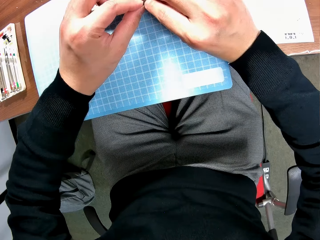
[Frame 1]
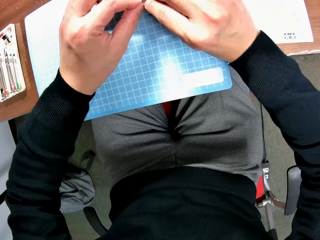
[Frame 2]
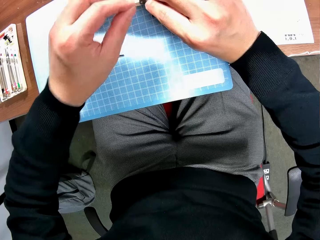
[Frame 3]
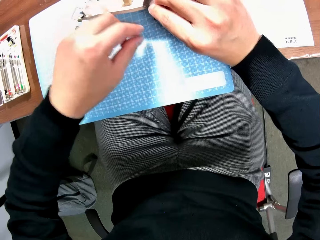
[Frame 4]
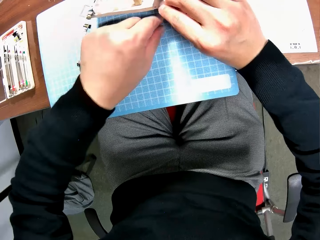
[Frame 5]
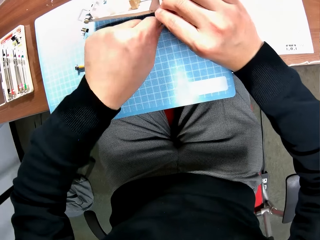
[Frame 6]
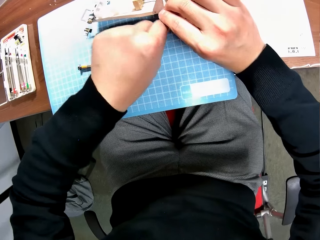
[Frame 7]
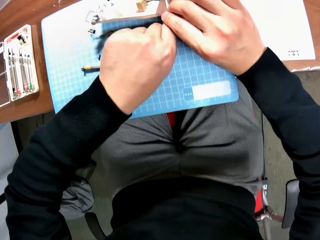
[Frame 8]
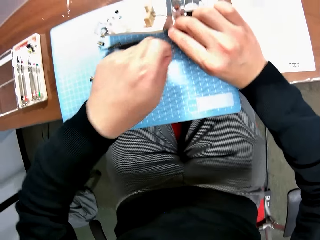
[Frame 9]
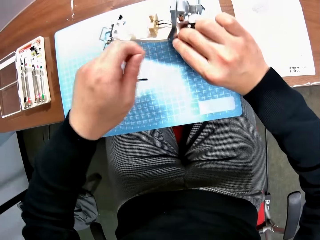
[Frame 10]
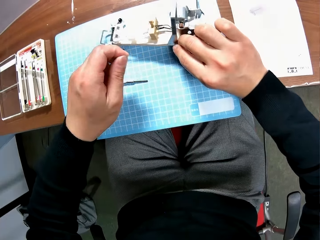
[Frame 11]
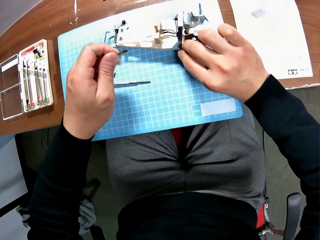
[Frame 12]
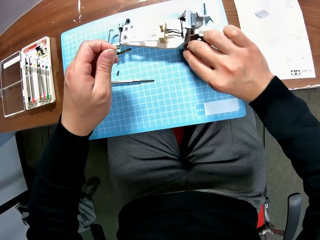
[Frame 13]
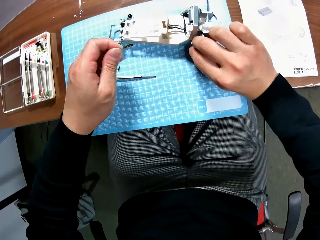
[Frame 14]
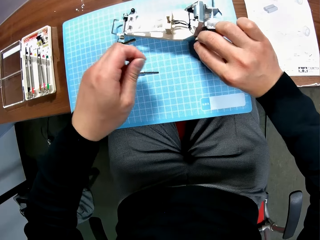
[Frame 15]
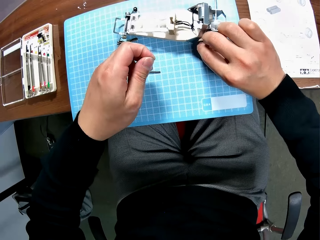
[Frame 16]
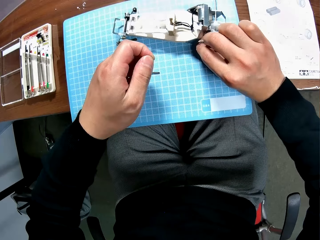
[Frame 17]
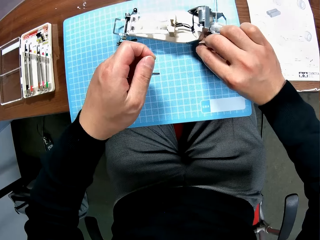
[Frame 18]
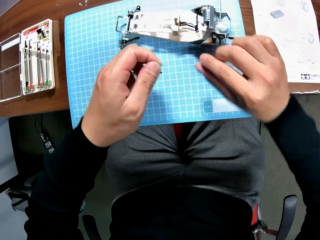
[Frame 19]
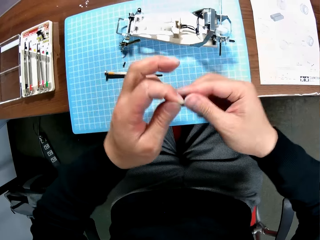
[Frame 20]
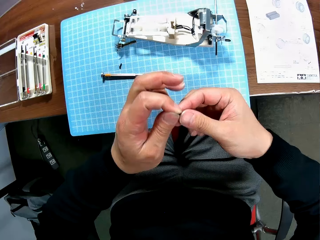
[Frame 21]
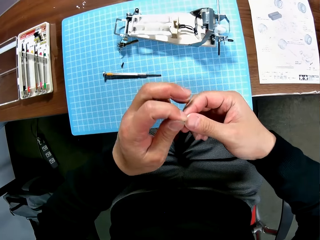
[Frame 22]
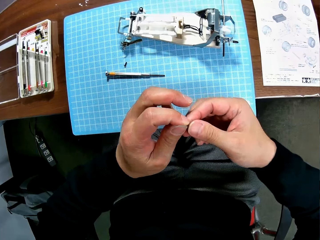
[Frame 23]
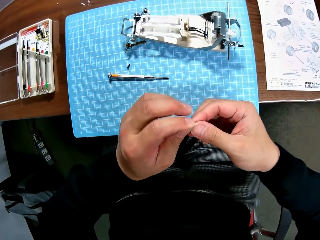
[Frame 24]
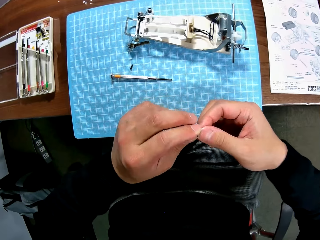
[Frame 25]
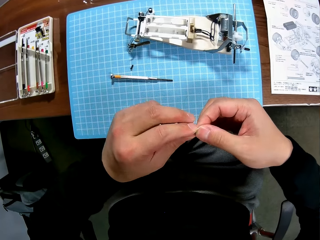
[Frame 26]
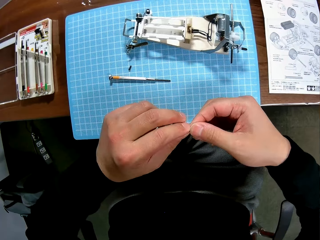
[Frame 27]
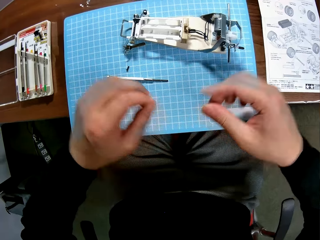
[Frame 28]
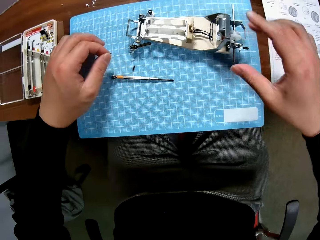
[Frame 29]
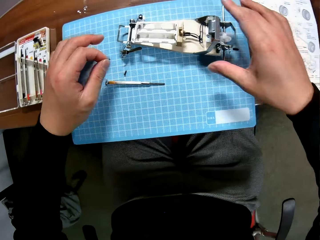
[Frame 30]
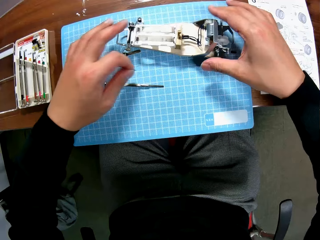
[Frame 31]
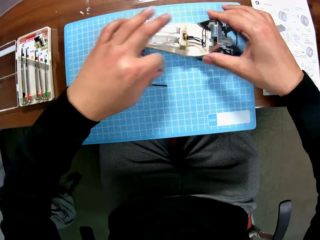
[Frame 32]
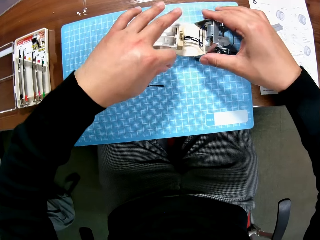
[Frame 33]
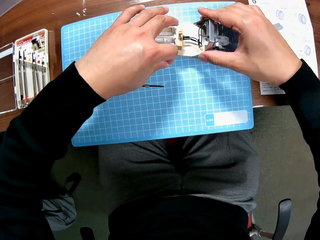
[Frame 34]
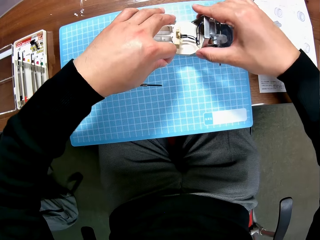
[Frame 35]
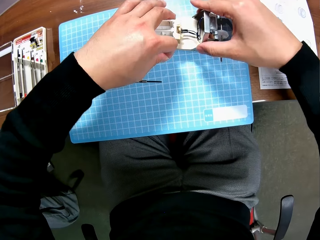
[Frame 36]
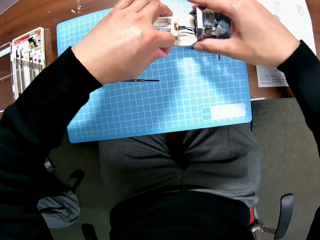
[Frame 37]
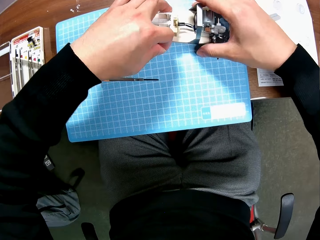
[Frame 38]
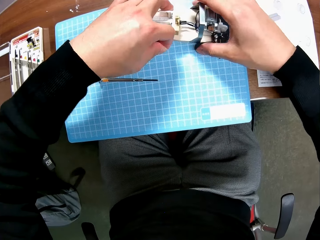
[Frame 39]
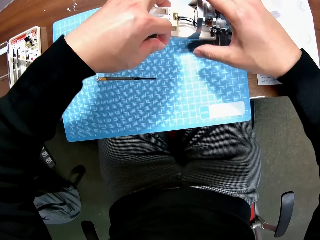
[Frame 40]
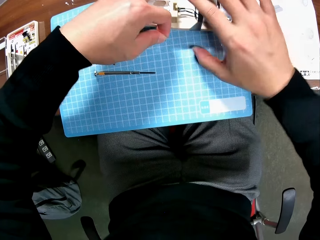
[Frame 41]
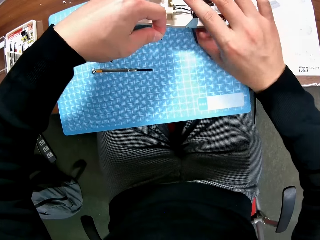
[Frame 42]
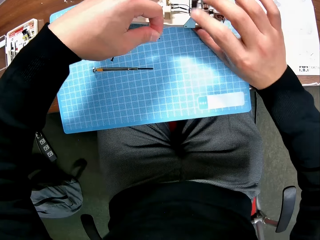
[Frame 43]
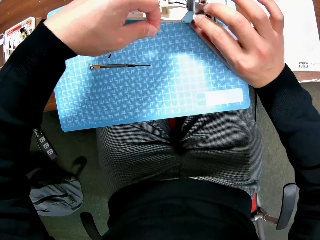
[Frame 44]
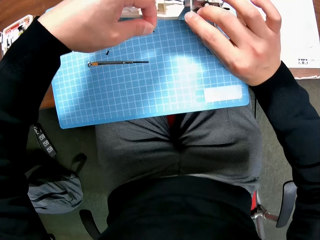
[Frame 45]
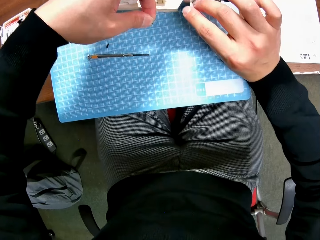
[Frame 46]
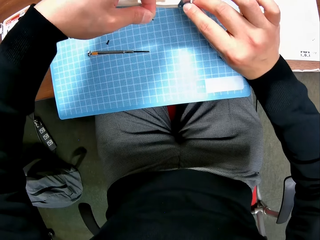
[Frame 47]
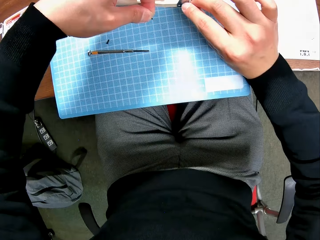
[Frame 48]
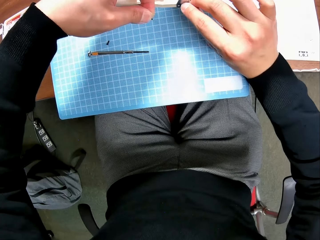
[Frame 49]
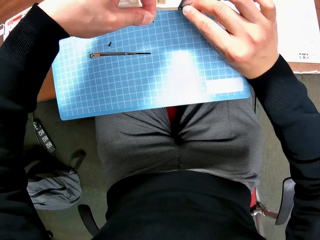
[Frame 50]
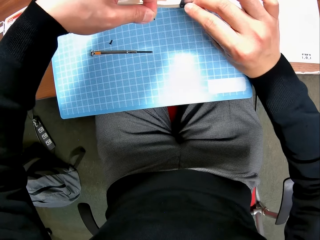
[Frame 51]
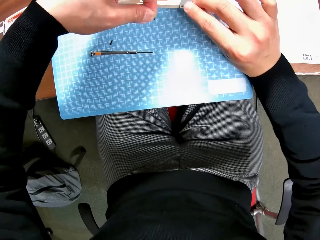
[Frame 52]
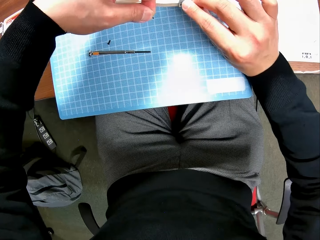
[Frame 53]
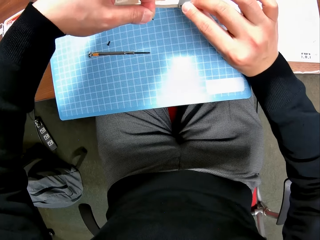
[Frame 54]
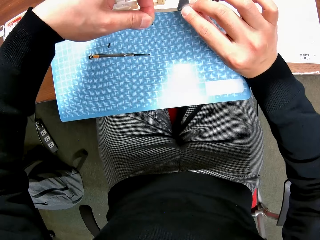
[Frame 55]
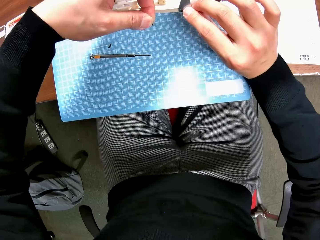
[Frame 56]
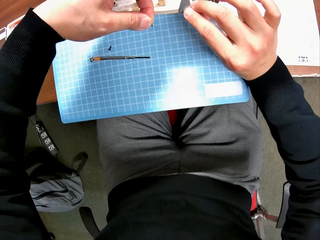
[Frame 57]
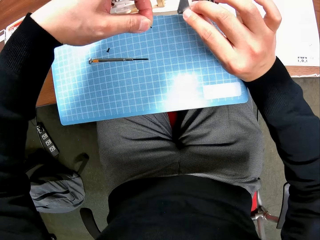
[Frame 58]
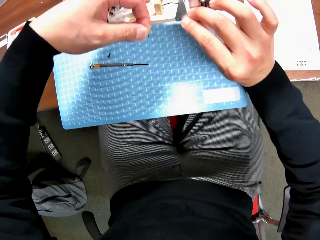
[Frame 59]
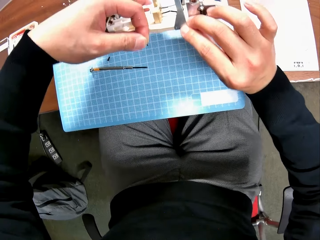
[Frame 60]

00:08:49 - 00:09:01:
The camera wearer picks the screw on the table with his left hand. He puts the device on the table with his left hand. He adjusts the screw with his hands and holds the screw in his hand. He holds the device with his hands and grabs the toy car assembly. He lifts the toy car assembly and adjusts the device with his hands.

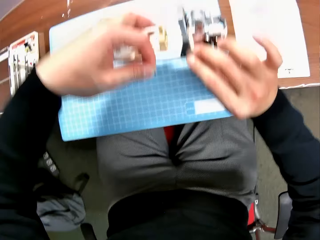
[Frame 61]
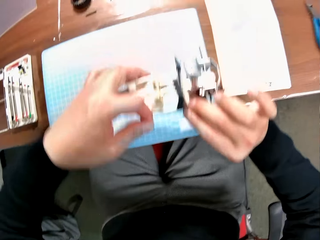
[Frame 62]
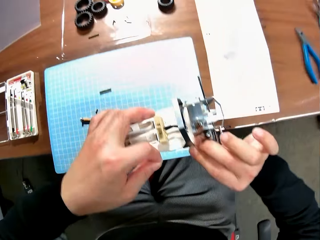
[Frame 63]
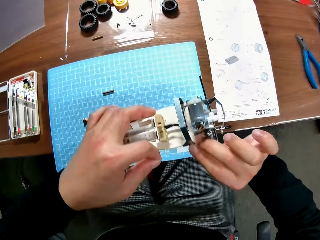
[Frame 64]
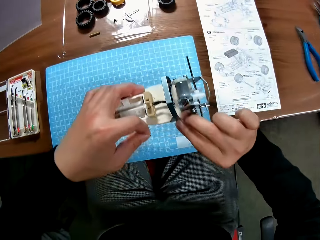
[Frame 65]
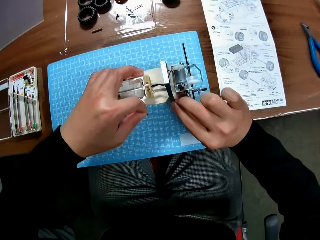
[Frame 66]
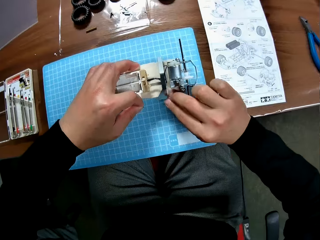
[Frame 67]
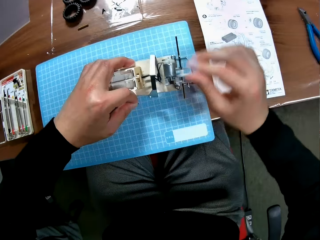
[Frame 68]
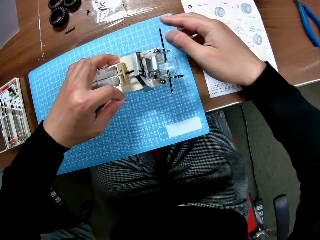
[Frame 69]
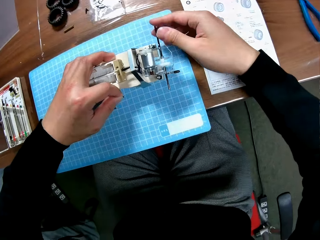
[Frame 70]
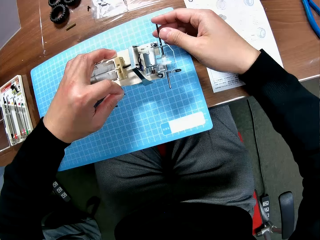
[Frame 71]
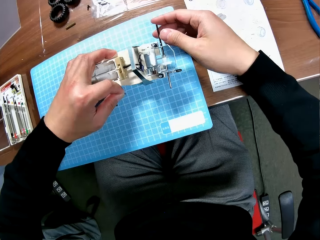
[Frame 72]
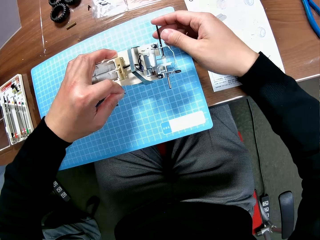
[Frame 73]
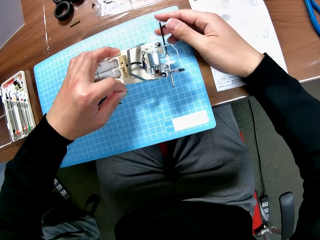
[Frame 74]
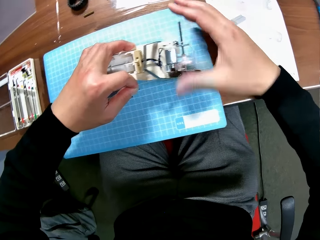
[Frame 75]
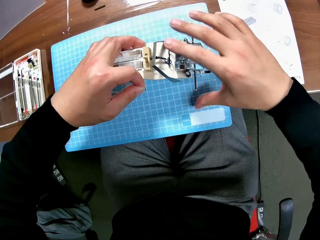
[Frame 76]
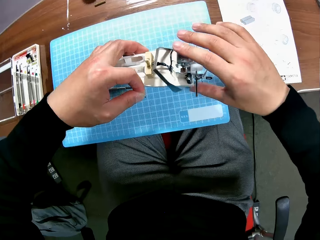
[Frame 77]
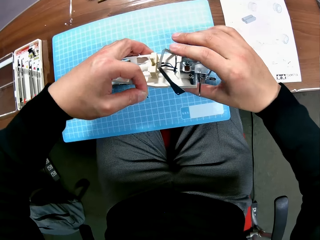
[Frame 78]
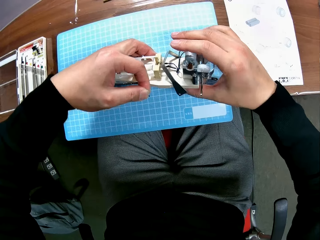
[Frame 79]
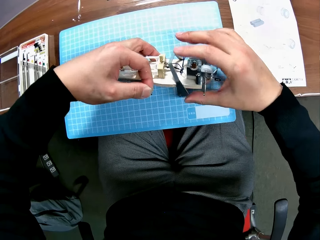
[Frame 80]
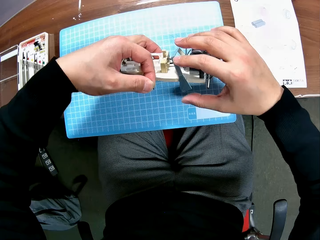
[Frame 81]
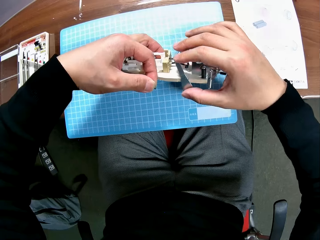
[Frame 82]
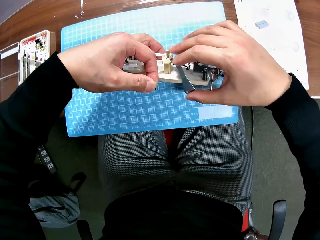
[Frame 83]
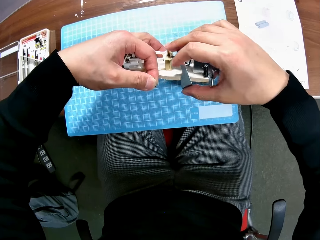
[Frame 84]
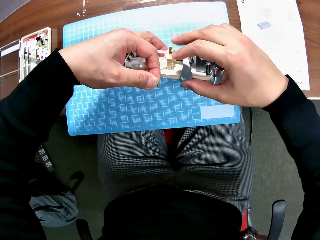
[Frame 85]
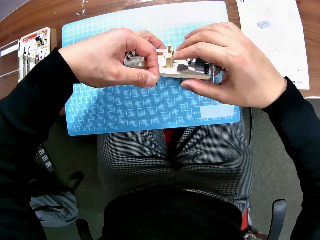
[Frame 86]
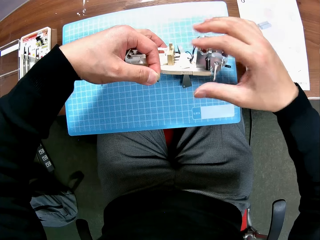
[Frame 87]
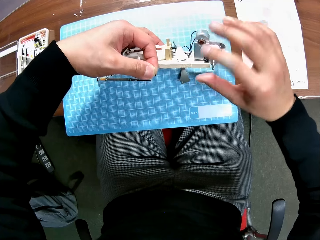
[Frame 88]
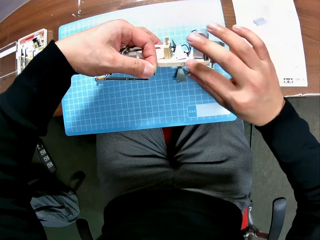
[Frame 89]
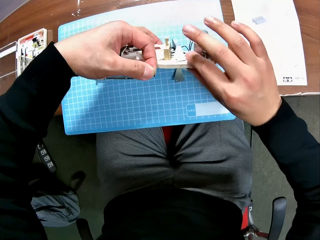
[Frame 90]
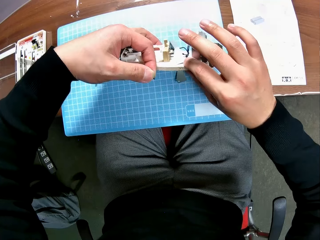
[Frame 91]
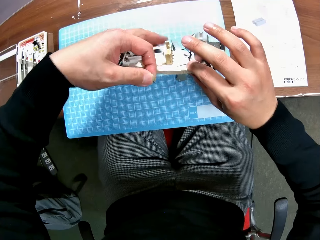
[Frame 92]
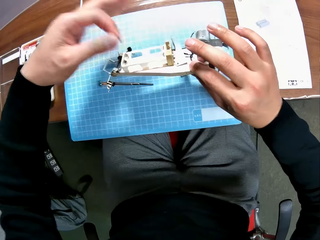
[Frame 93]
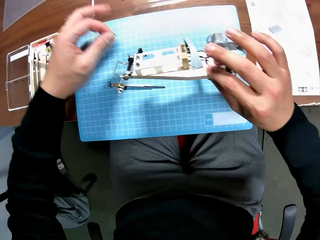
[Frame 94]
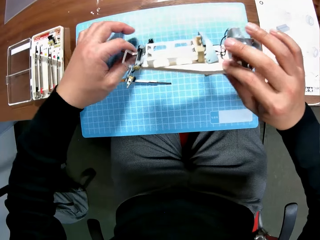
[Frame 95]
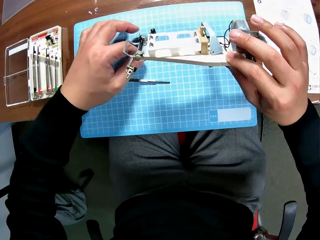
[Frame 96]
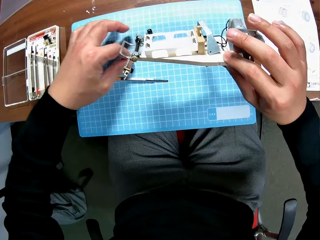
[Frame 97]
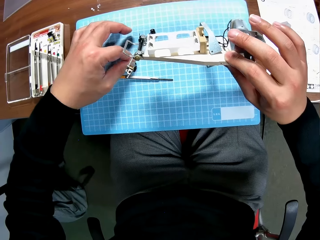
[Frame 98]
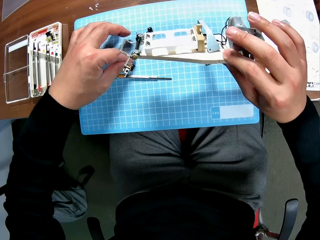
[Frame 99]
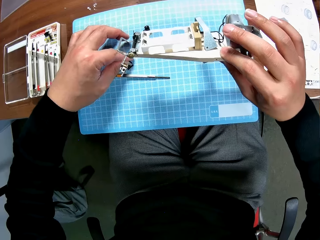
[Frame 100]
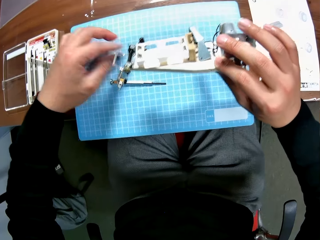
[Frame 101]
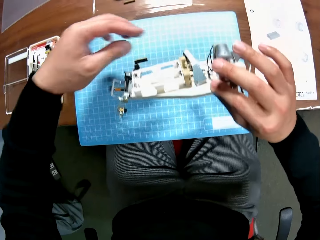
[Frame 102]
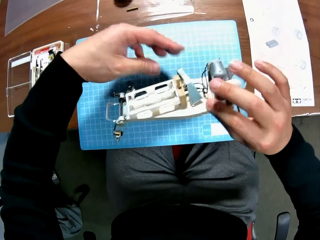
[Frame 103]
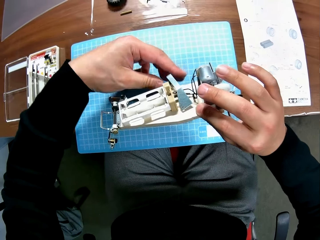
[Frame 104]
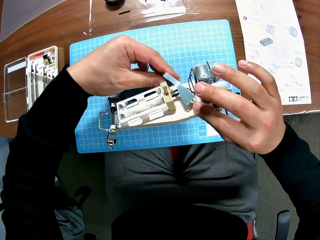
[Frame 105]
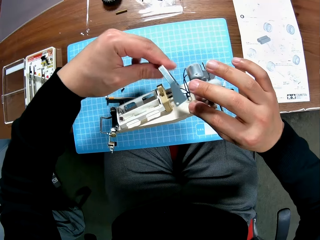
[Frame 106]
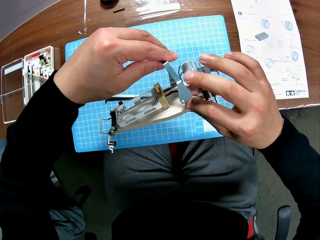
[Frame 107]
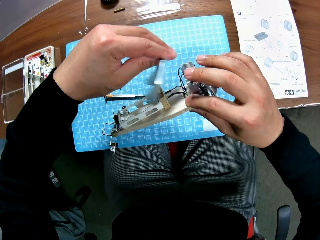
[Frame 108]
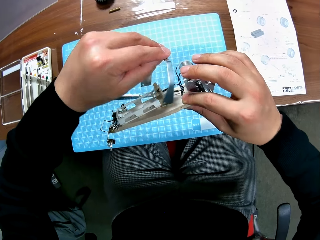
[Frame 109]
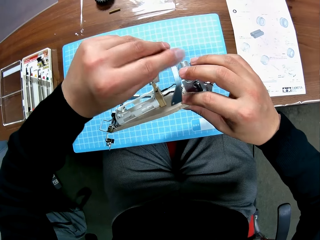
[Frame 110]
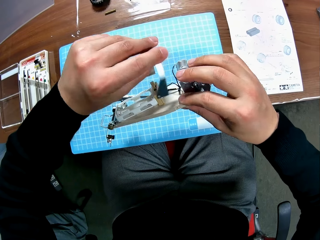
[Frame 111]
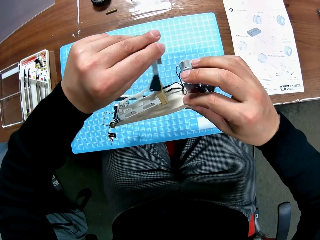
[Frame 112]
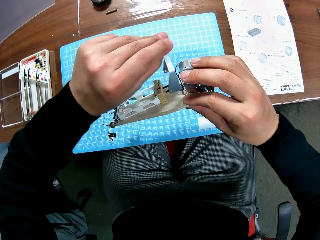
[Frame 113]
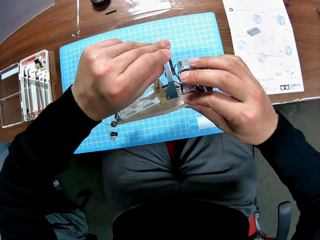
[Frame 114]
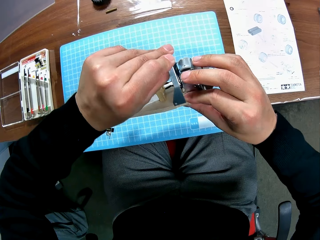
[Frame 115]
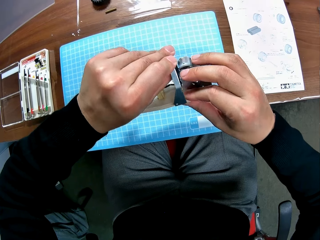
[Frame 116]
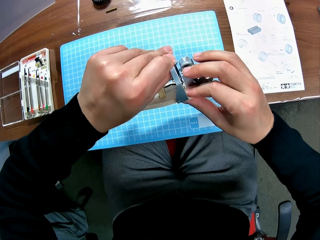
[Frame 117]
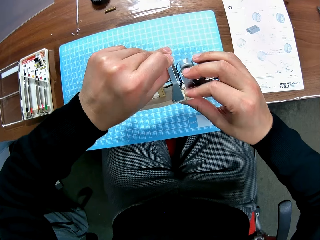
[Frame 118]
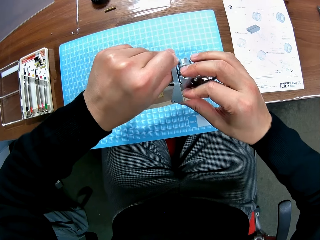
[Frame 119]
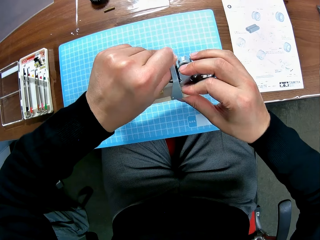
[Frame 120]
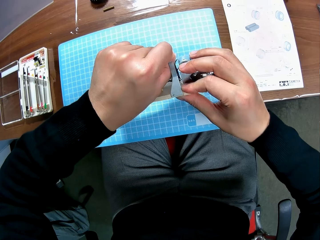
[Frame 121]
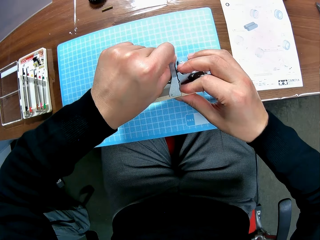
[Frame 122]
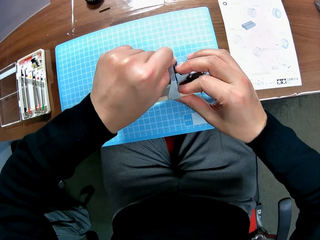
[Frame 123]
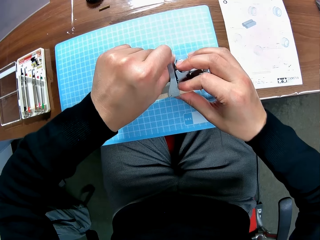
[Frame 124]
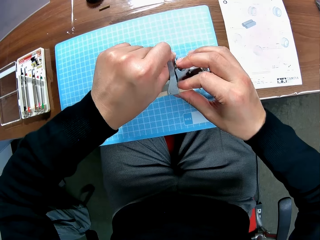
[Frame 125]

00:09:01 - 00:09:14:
The camera wearer places the assembly on the table. He pushes a pointed metal piece. He touches the toy car assembly. He lifts the toy car assembly. He passes the device to his right hand. He touches a screw from the table. He drops the screw on the table with his left hand. He adjusts the device with his hands. He fixes the toy car assembly.
